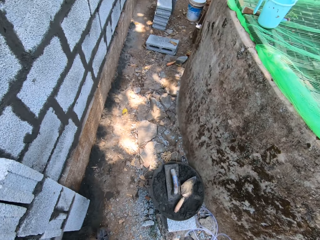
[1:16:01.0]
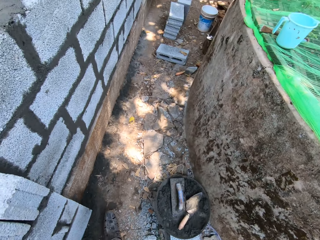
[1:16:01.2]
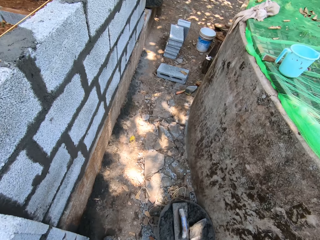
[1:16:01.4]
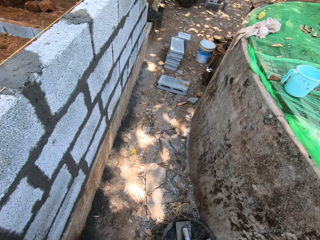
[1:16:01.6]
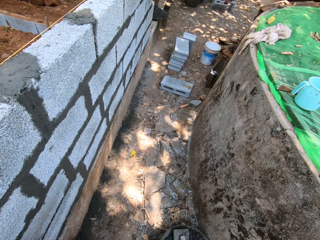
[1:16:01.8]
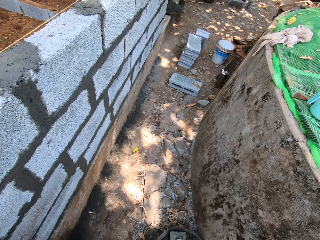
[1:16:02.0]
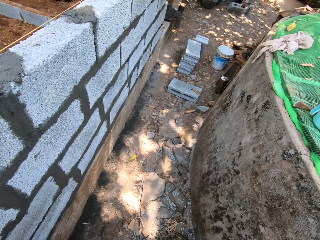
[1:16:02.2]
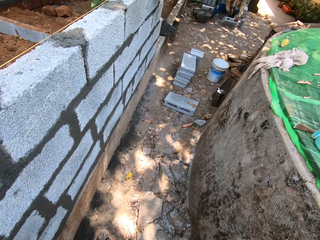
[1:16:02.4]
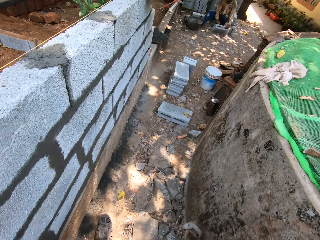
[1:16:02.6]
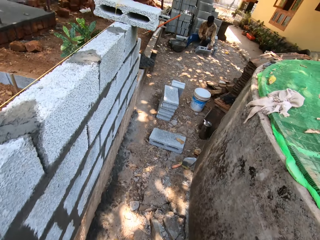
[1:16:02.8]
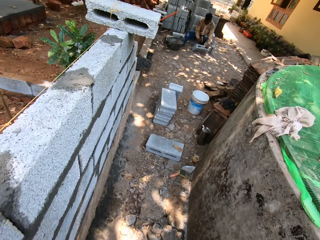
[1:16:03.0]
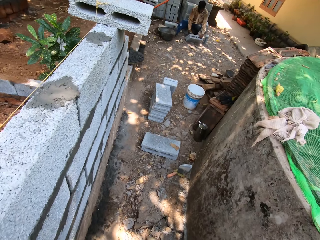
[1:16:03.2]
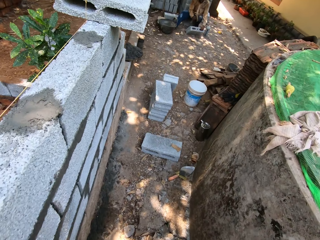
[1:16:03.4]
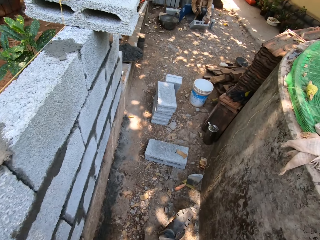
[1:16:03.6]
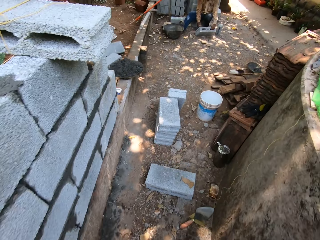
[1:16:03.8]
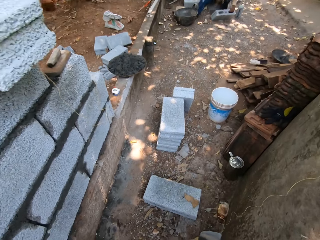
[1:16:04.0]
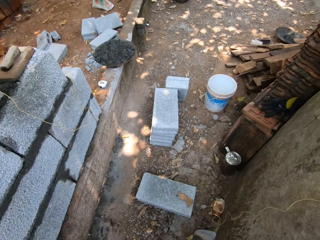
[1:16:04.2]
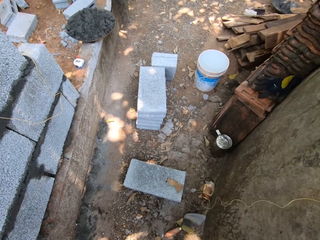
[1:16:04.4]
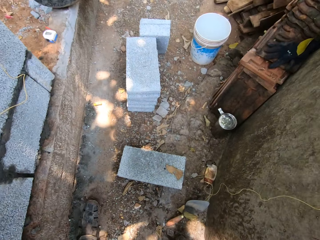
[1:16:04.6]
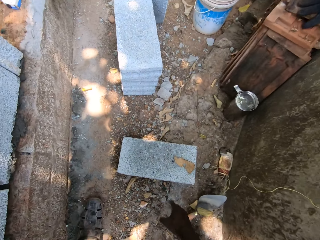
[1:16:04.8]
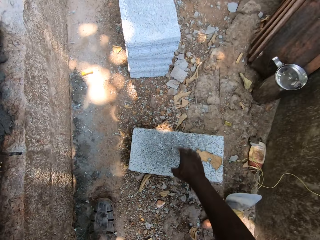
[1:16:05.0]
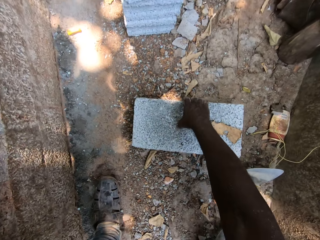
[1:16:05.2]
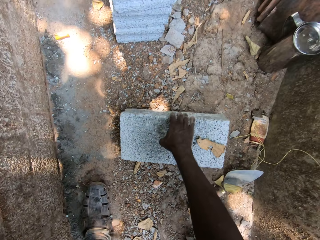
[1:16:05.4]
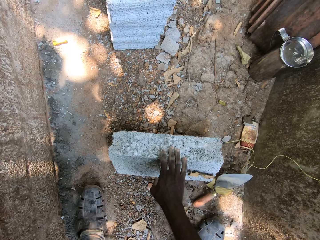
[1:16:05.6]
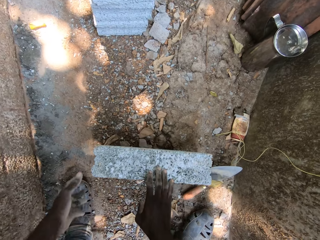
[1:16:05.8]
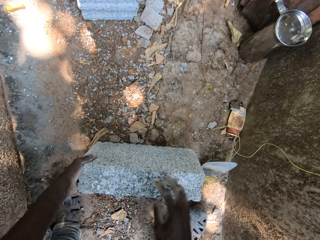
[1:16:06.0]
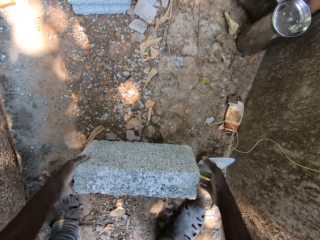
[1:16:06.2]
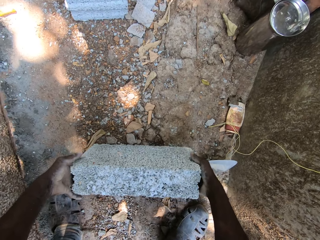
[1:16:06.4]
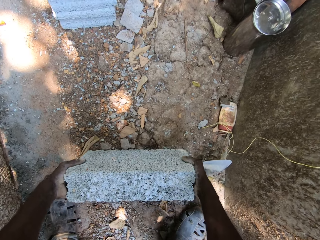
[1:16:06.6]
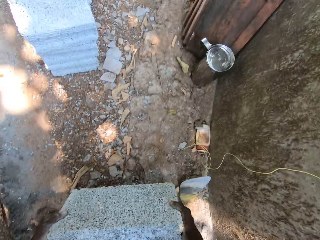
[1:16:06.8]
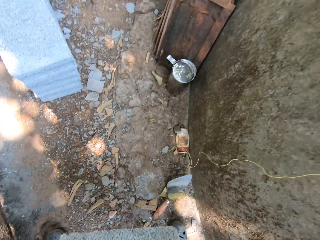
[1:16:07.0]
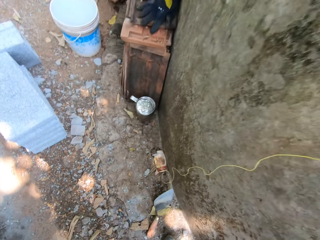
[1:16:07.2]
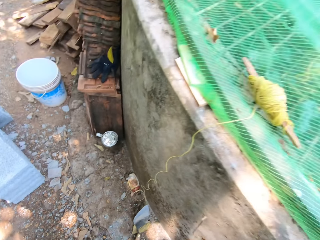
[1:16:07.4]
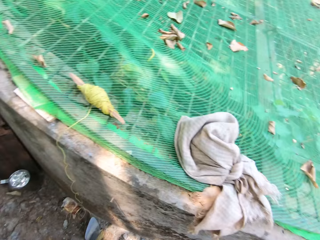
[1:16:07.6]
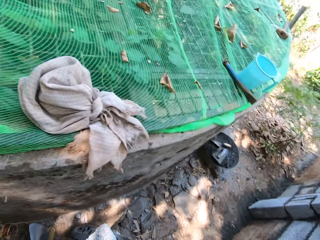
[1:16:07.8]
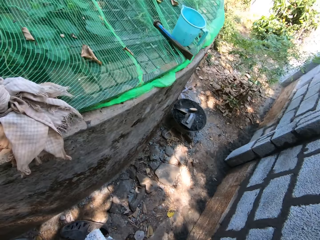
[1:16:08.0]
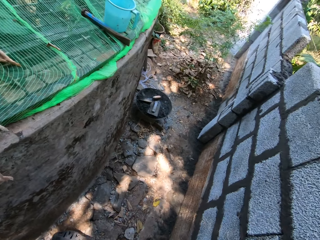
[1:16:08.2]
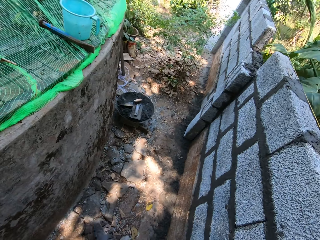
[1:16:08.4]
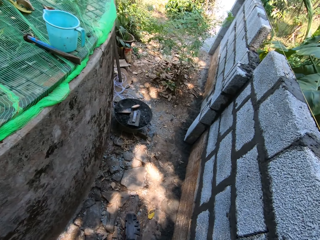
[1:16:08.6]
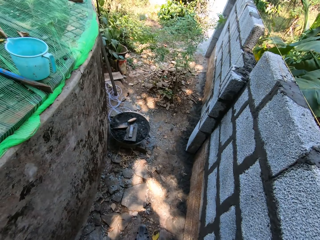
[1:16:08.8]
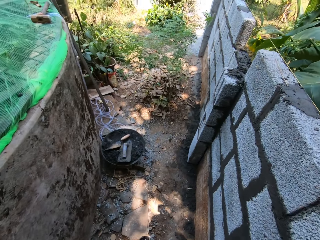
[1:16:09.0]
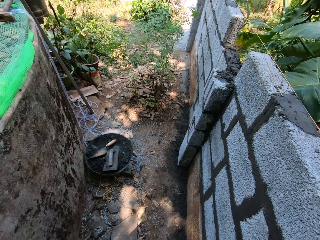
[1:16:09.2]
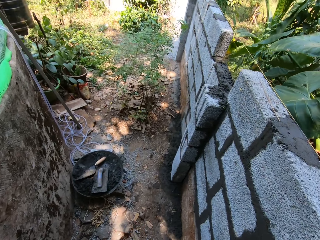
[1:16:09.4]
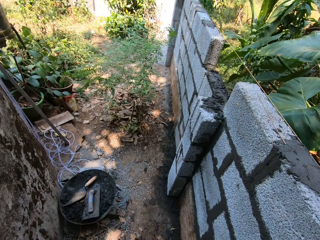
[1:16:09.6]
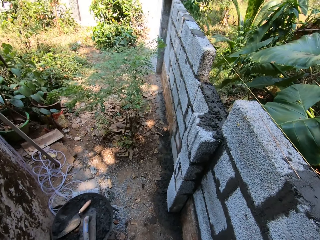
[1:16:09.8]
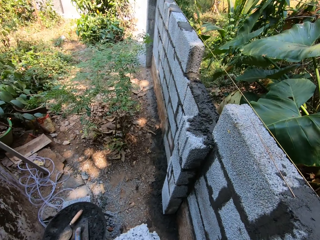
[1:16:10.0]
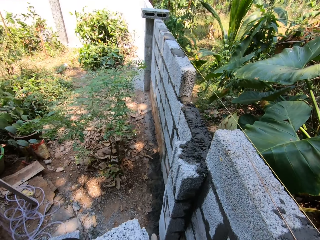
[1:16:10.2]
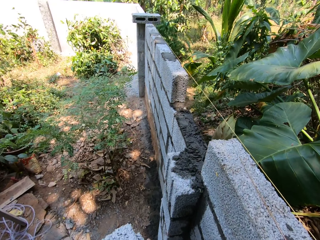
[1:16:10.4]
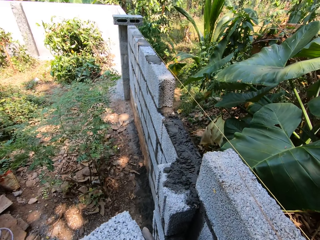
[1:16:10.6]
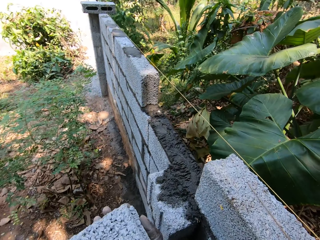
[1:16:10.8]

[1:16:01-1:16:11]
The camera wearer picks a brick from the ground. They carry a cement block on the floor with both hands.

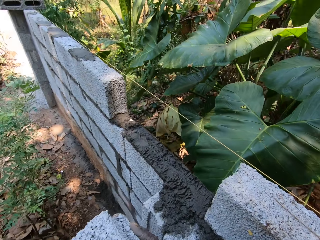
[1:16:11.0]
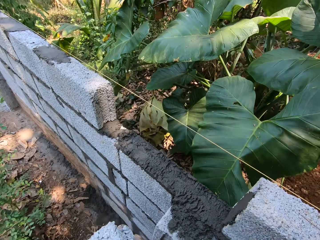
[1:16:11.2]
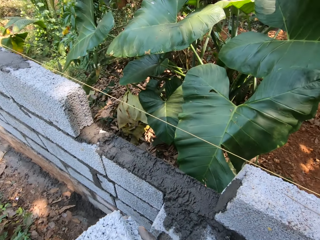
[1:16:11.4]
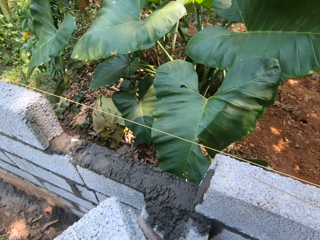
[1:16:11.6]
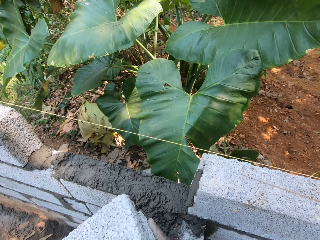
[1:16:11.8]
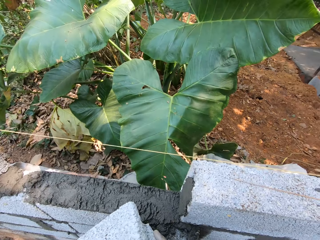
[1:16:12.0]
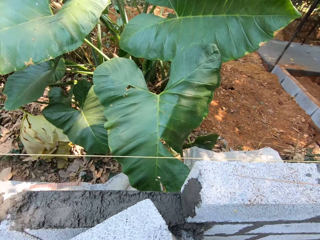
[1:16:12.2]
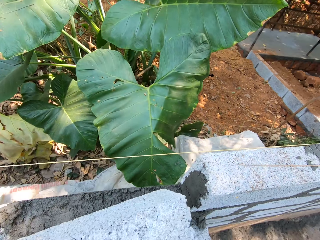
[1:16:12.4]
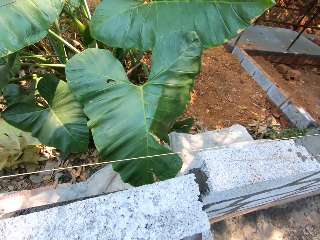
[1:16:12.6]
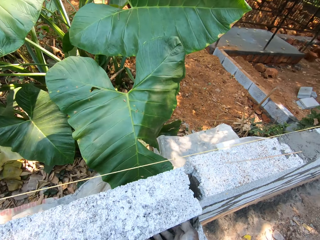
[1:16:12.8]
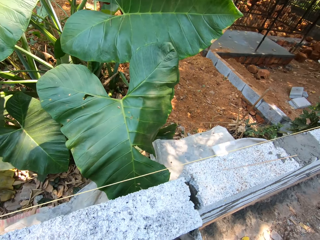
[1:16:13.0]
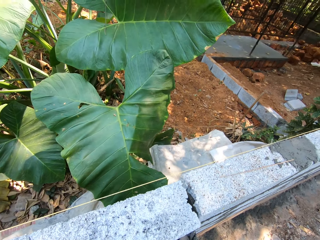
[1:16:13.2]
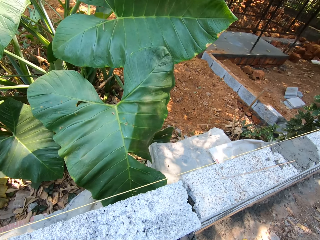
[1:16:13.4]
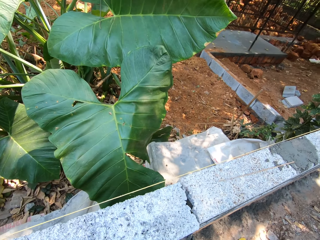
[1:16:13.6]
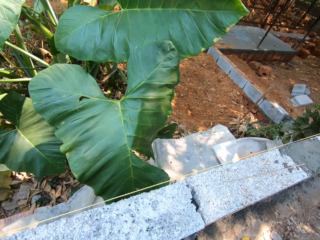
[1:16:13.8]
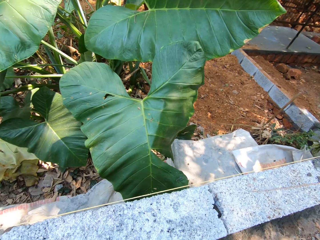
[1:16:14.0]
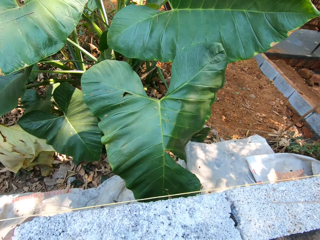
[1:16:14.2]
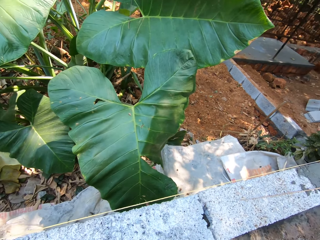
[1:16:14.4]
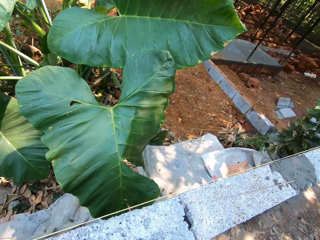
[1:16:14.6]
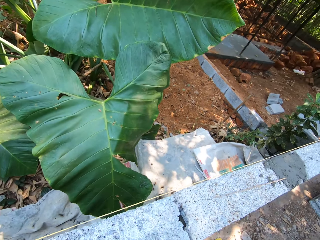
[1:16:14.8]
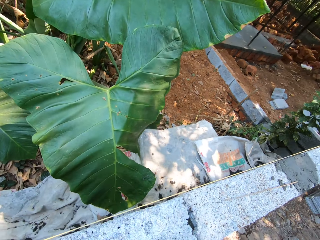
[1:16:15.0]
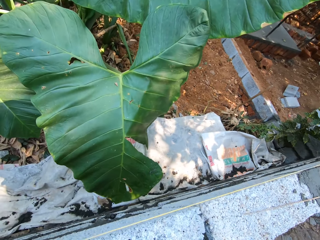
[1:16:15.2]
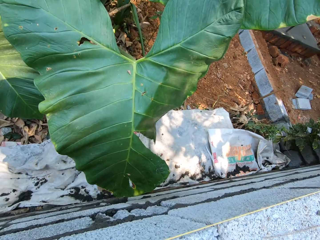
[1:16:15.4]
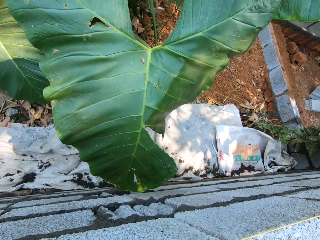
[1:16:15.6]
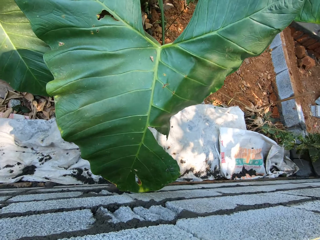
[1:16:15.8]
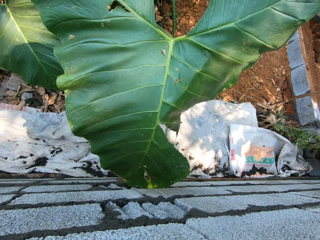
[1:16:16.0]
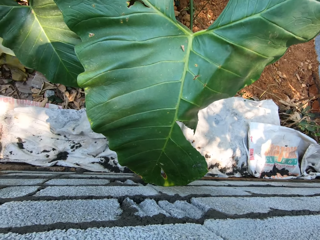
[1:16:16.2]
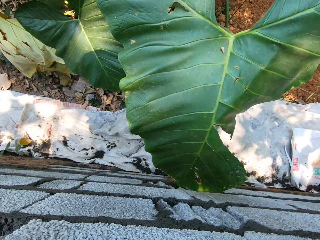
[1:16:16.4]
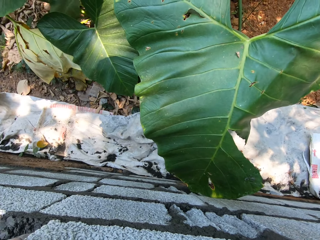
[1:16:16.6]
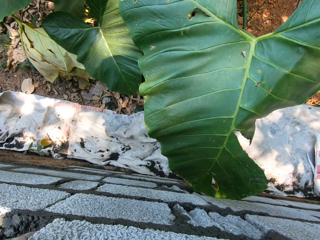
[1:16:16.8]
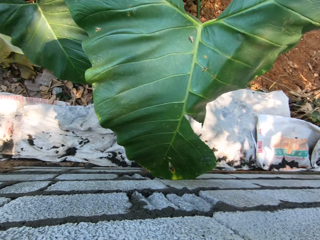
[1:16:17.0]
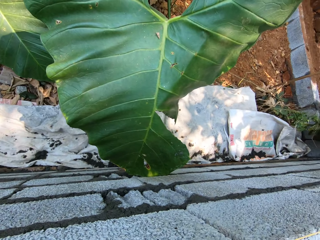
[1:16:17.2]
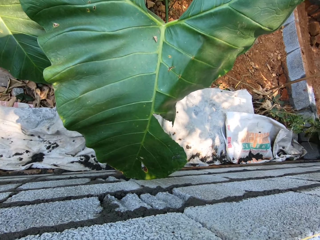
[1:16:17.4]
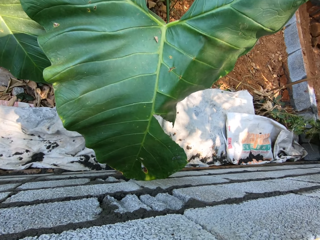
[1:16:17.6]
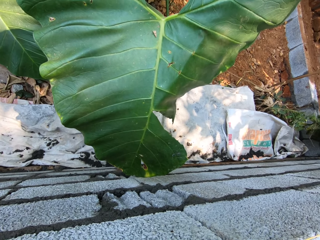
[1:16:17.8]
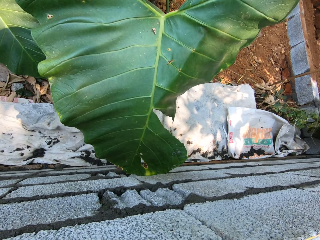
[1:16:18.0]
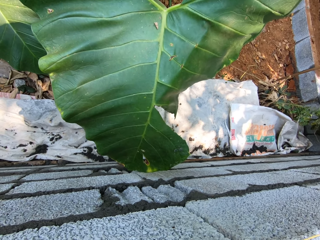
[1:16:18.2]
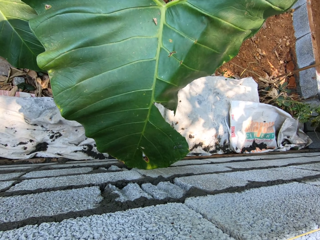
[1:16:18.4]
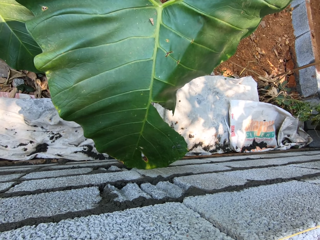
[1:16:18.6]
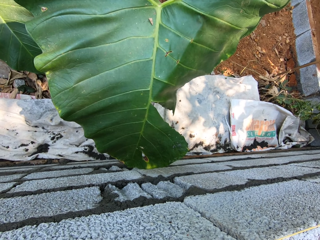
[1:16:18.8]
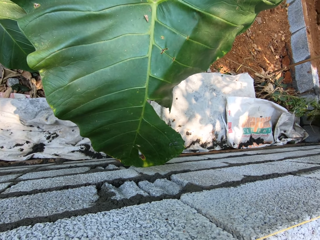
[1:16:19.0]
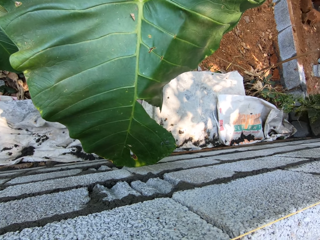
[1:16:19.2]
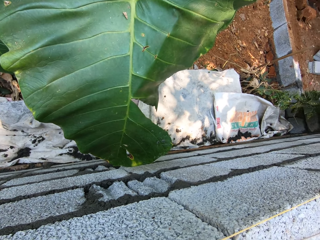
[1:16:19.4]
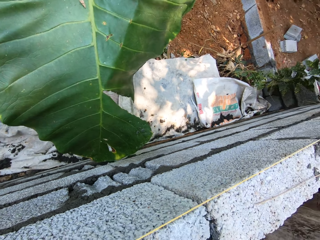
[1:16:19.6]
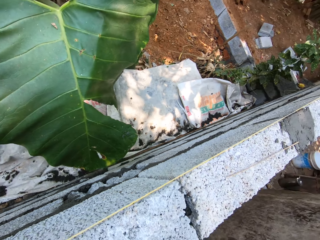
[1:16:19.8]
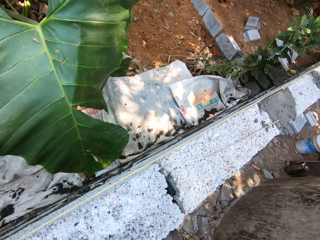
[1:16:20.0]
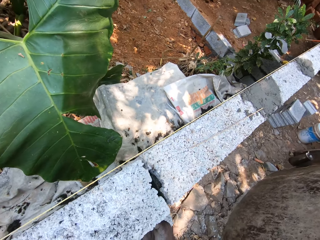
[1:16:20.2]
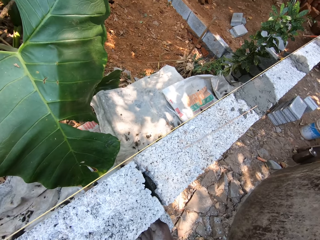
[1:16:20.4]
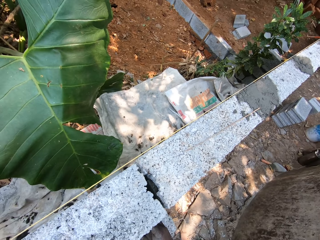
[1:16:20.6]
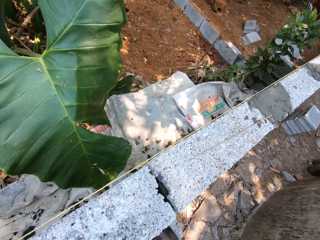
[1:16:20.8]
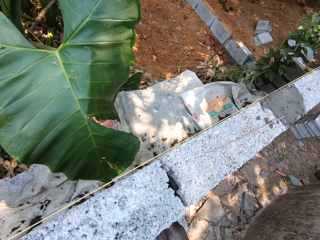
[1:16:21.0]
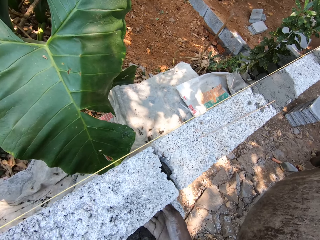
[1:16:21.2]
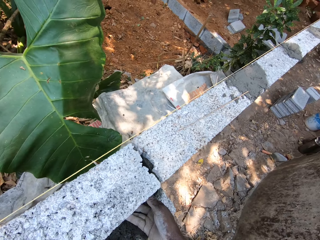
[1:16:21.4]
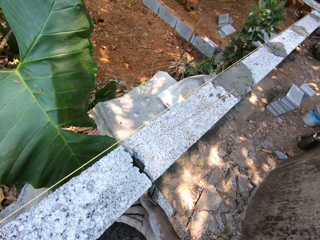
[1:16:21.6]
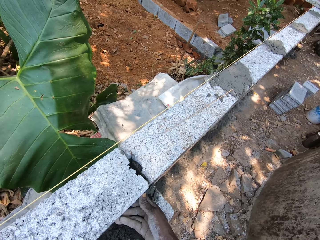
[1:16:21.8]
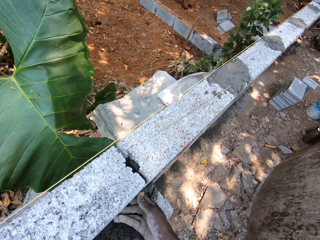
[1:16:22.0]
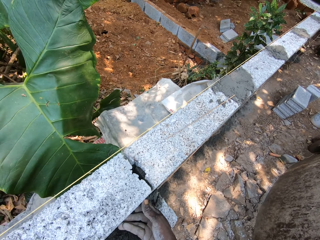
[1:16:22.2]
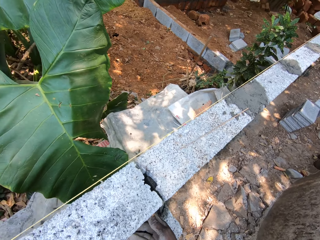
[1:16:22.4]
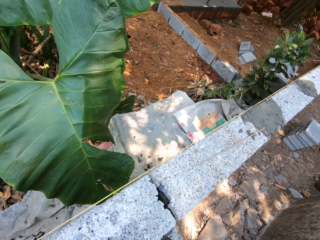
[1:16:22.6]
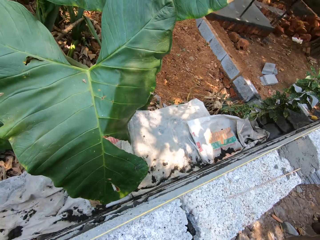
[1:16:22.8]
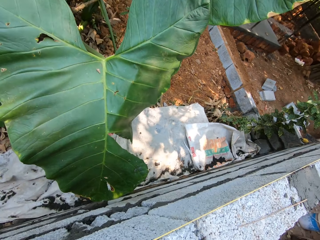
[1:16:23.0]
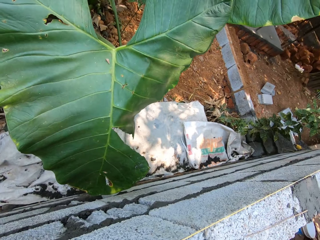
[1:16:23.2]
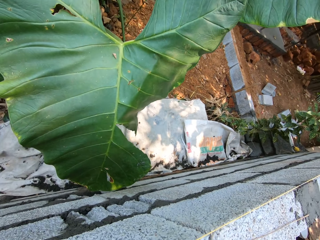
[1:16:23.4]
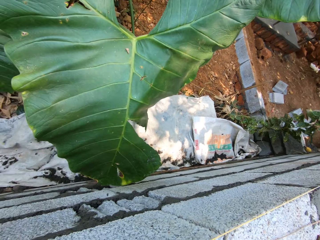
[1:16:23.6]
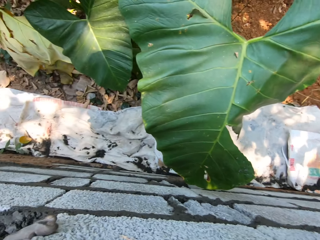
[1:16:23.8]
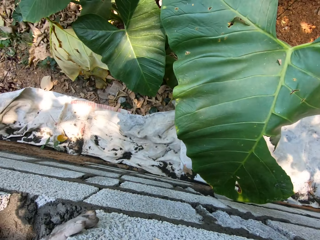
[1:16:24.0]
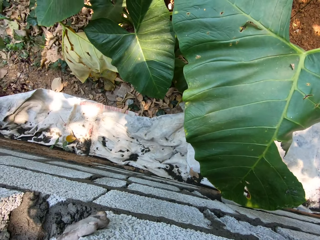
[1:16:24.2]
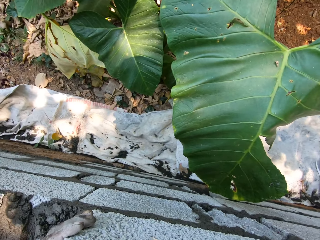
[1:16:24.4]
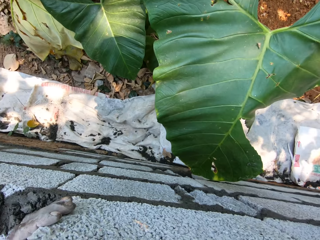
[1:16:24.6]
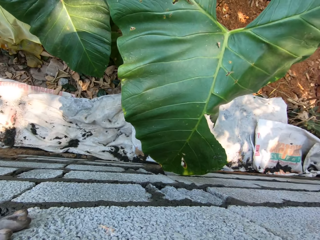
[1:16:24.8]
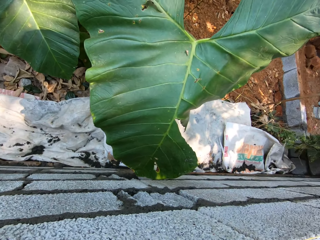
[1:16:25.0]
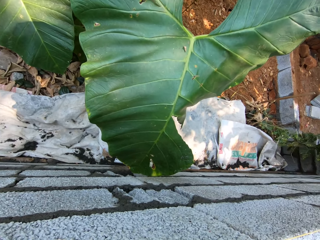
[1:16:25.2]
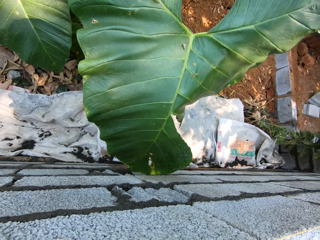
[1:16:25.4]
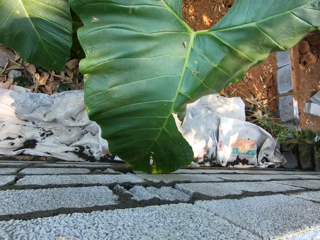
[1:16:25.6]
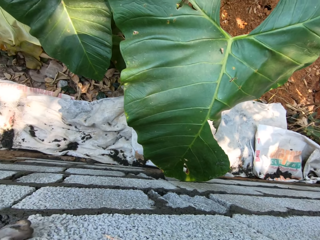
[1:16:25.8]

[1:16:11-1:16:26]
The camera wearer sets a cement block on the wall with both hands. They converse with a man.
